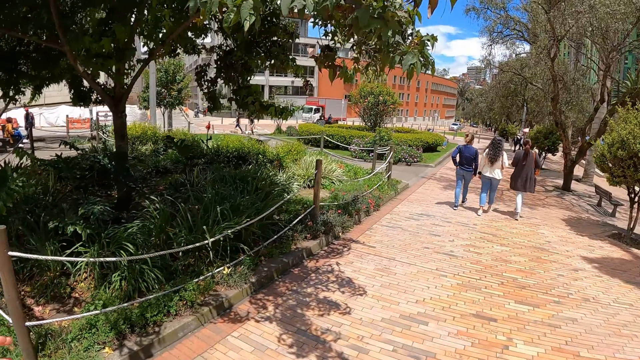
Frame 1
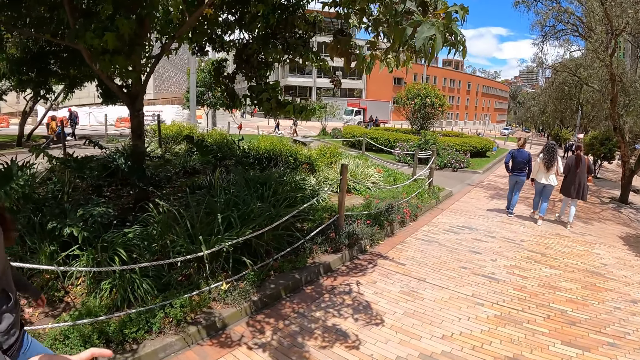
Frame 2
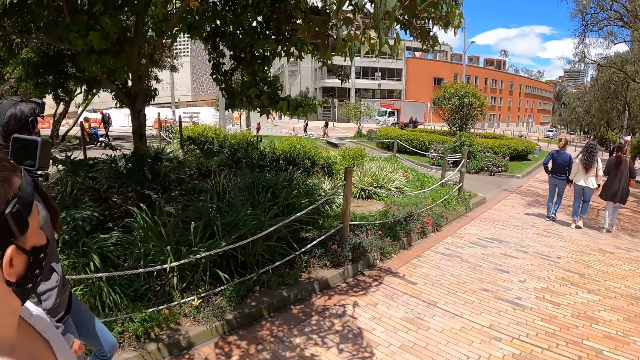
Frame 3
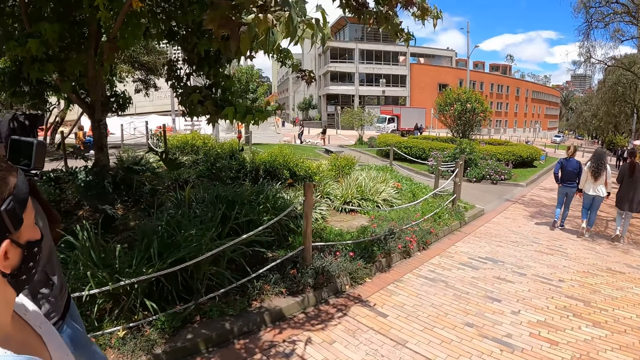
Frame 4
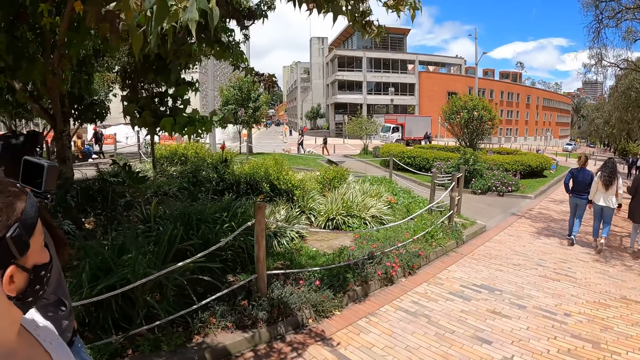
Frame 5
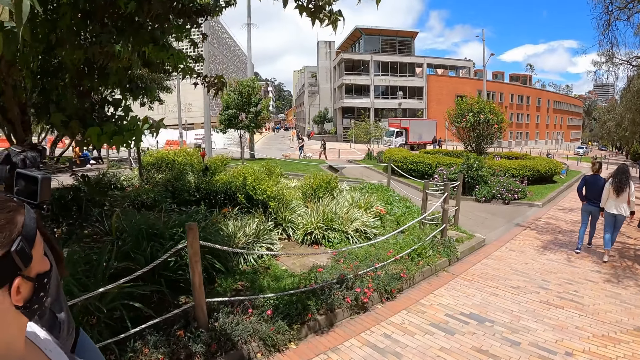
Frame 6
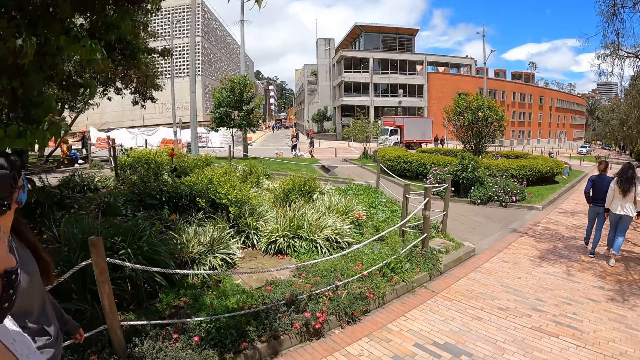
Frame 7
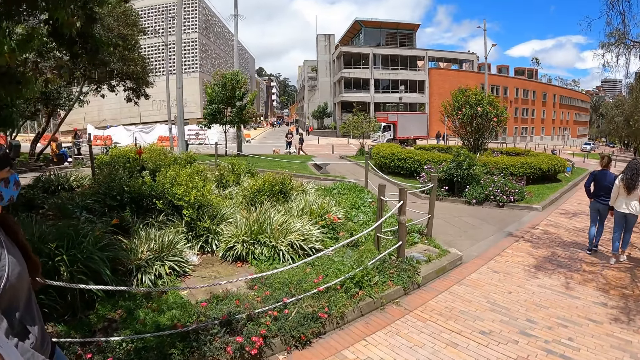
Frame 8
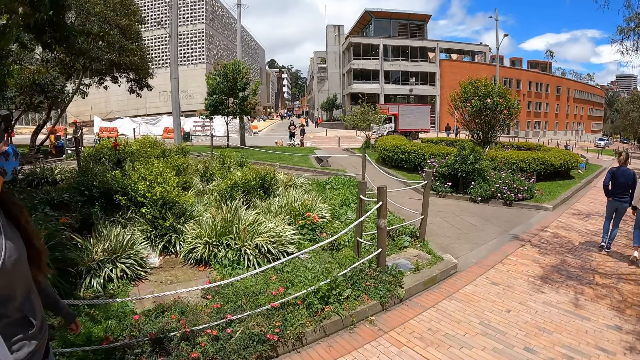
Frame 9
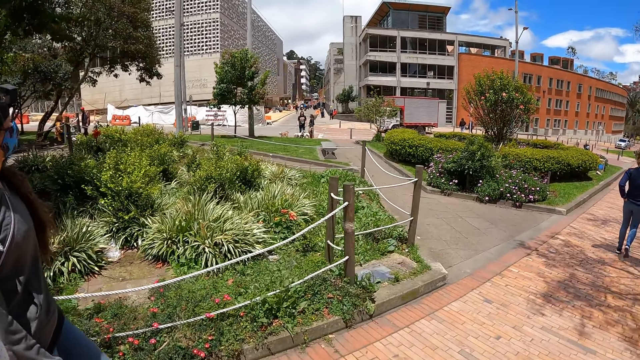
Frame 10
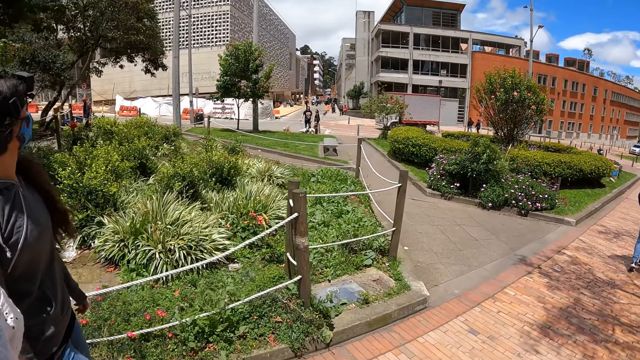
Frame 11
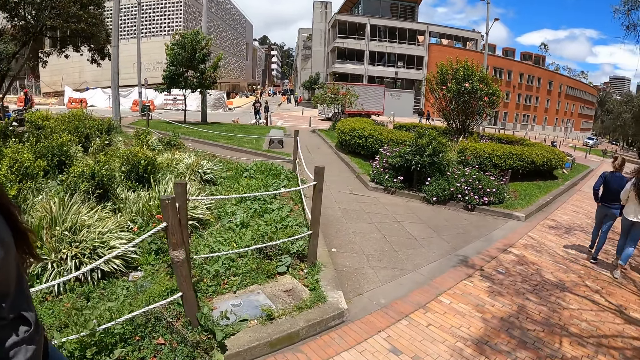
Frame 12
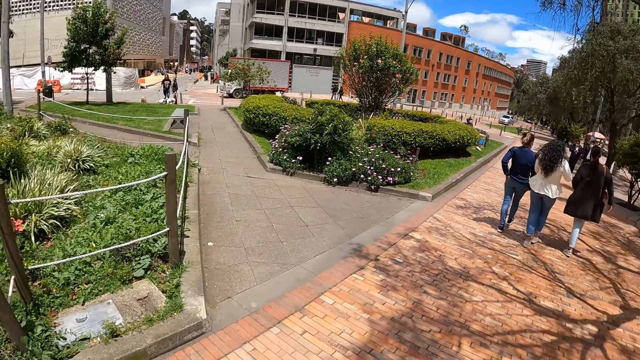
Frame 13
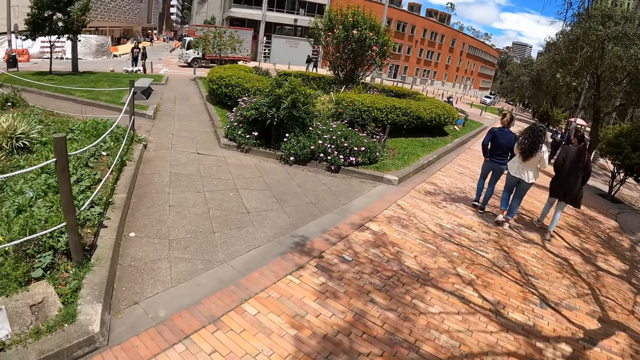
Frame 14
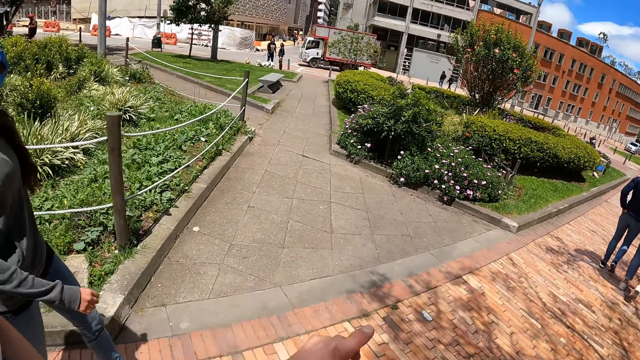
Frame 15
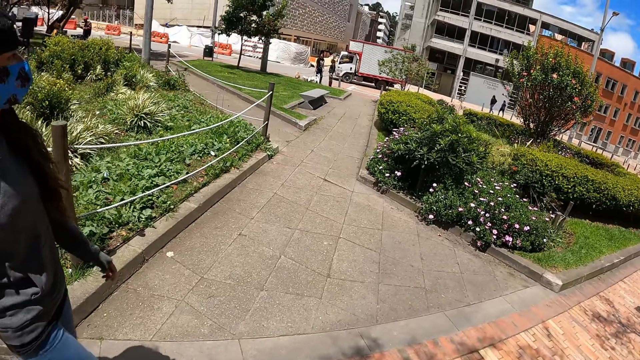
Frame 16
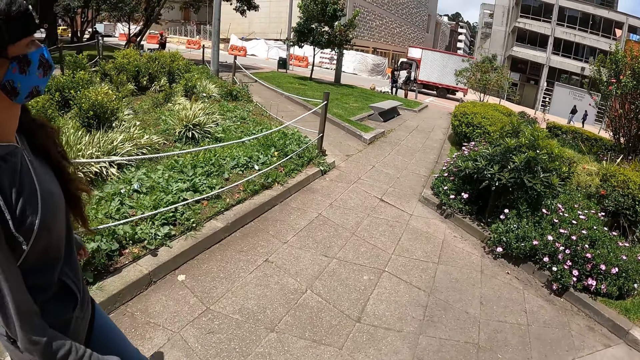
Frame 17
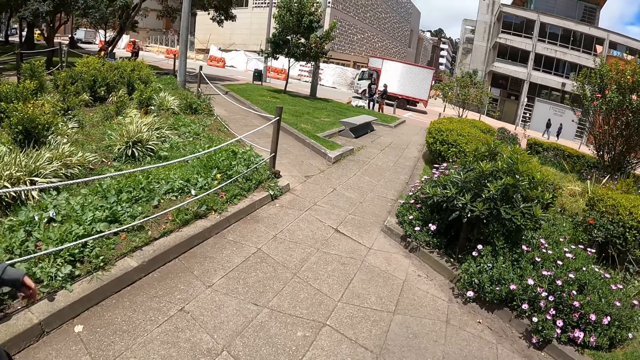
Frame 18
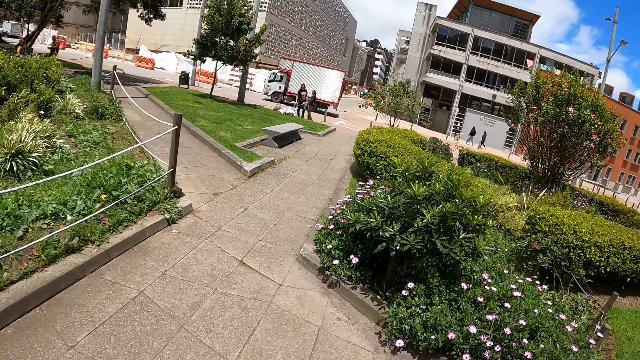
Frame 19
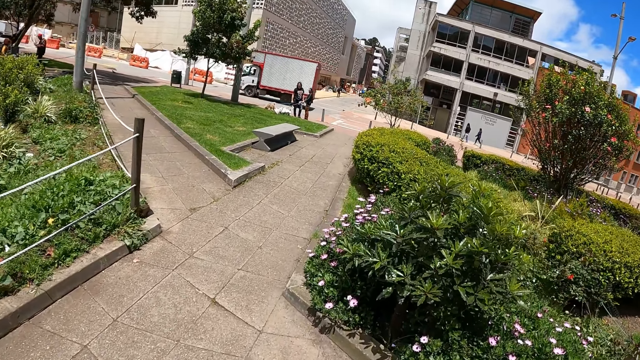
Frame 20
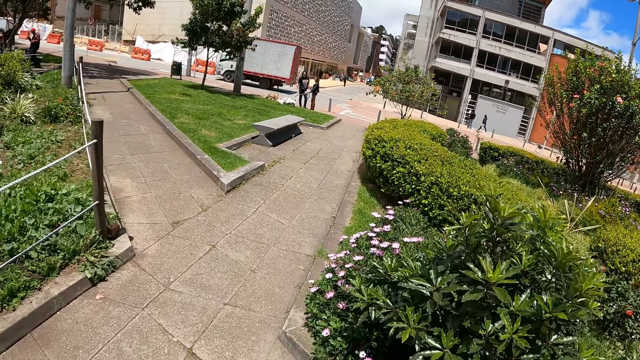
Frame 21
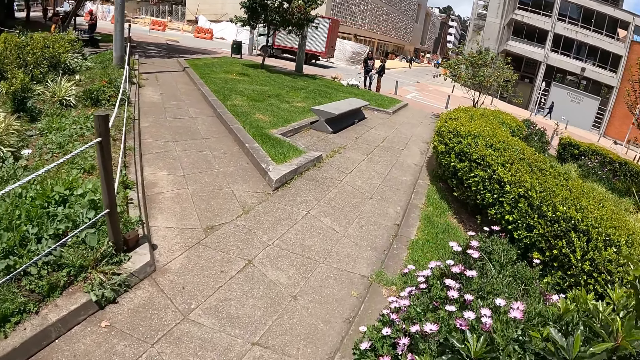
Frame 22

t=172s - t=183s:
The camera wearer moves his hand.

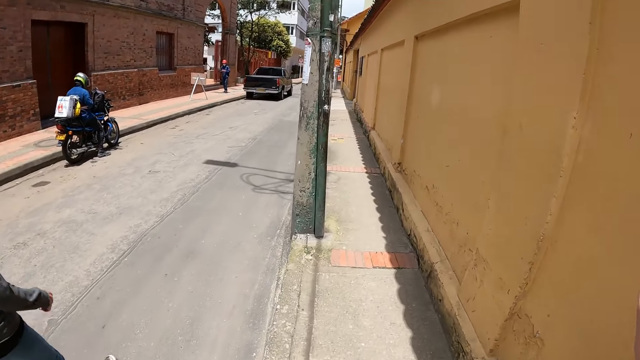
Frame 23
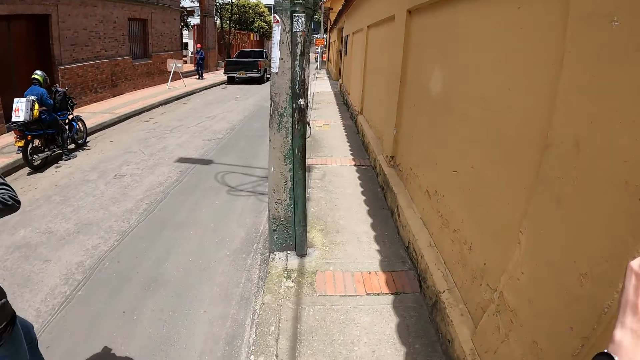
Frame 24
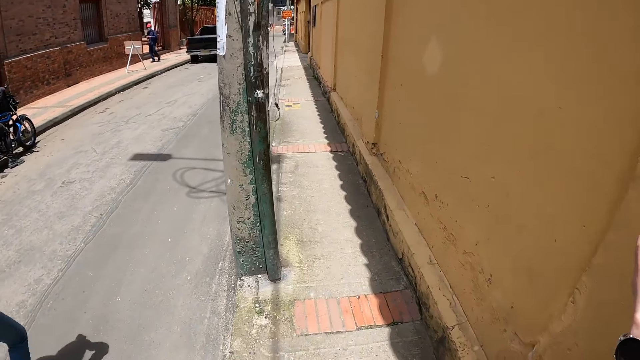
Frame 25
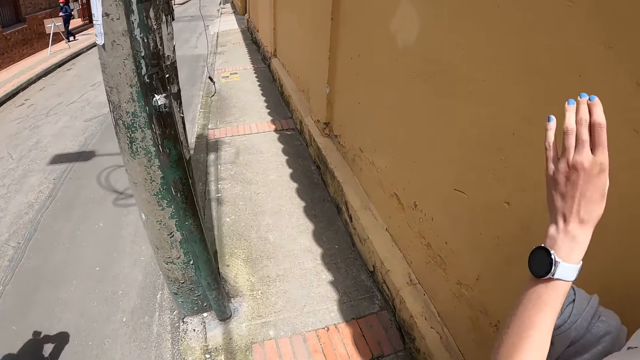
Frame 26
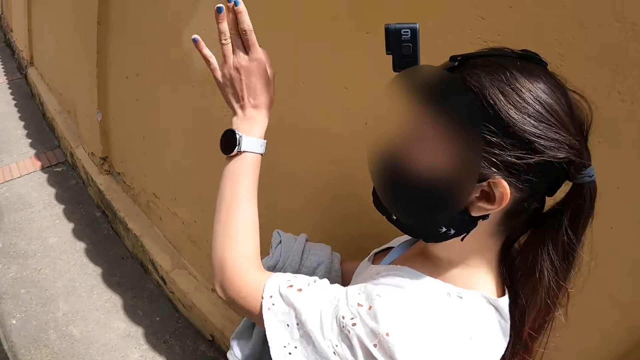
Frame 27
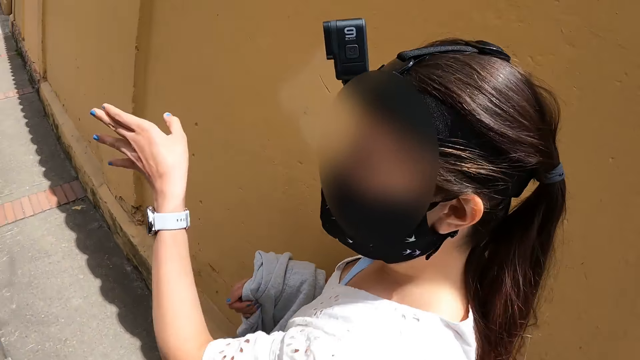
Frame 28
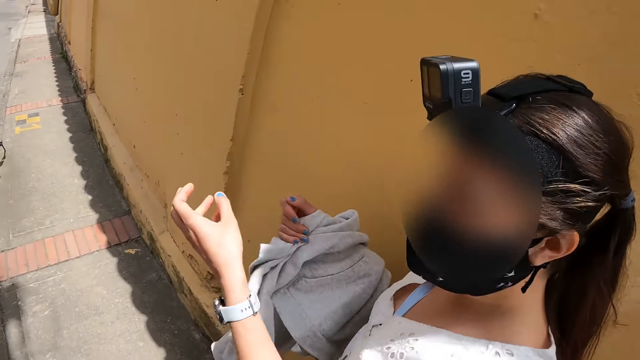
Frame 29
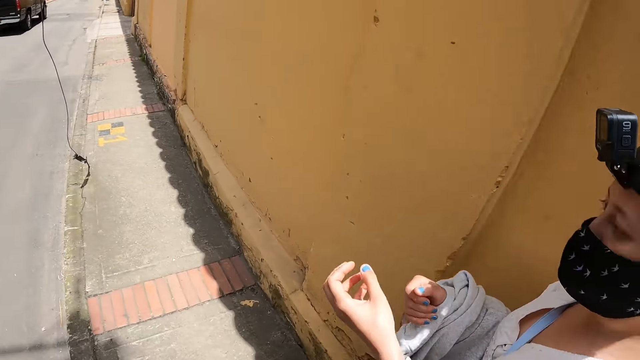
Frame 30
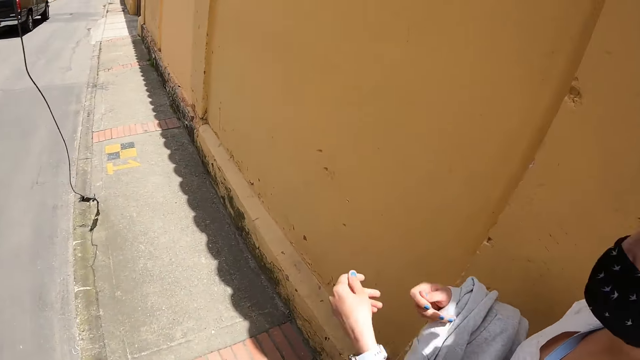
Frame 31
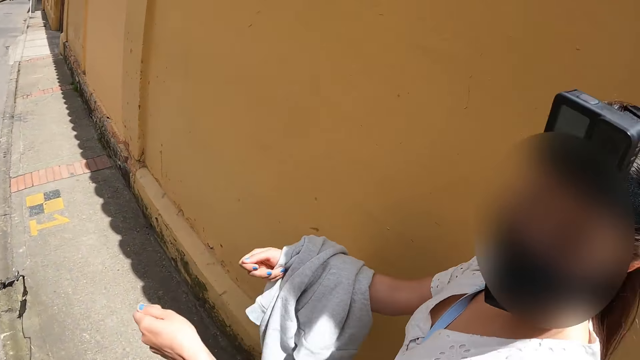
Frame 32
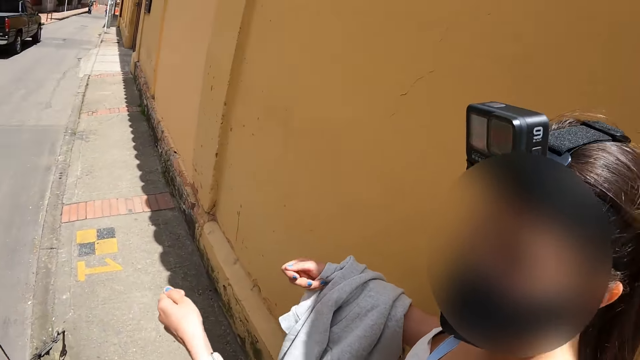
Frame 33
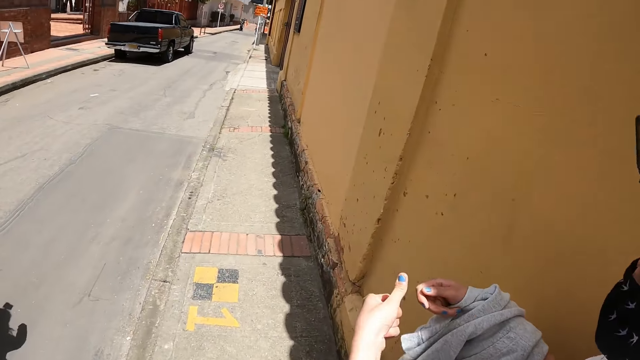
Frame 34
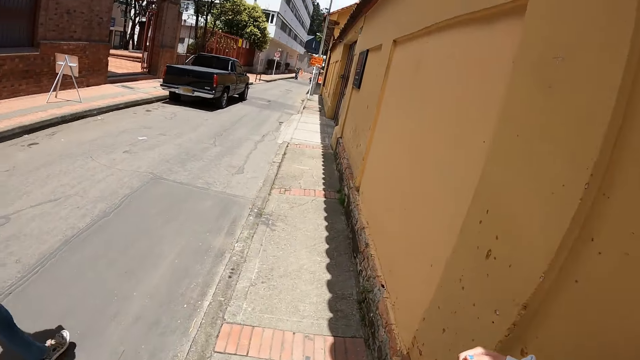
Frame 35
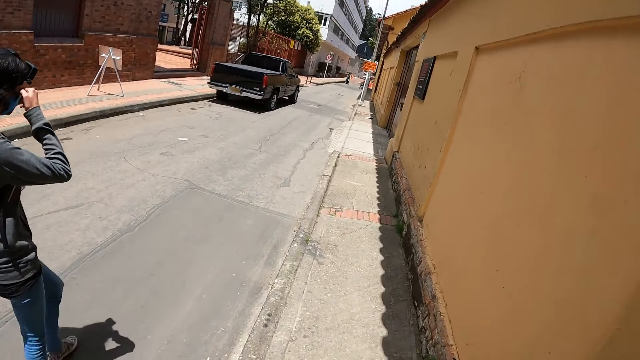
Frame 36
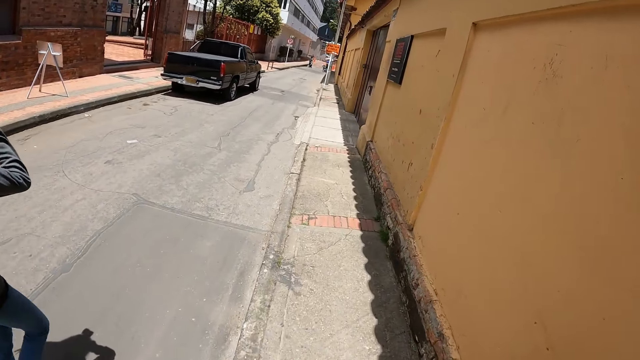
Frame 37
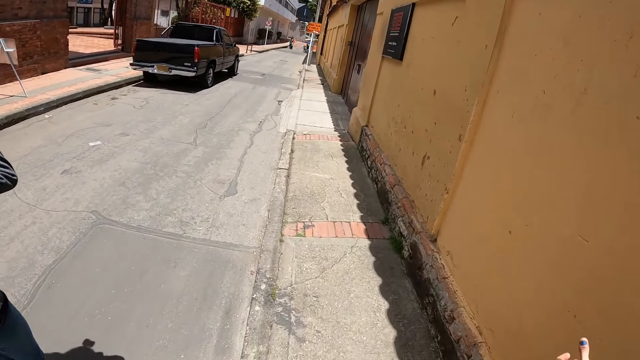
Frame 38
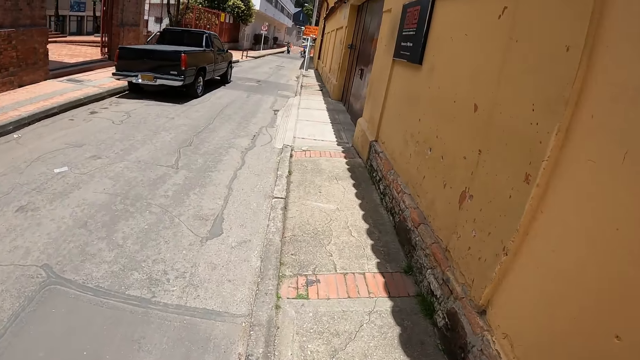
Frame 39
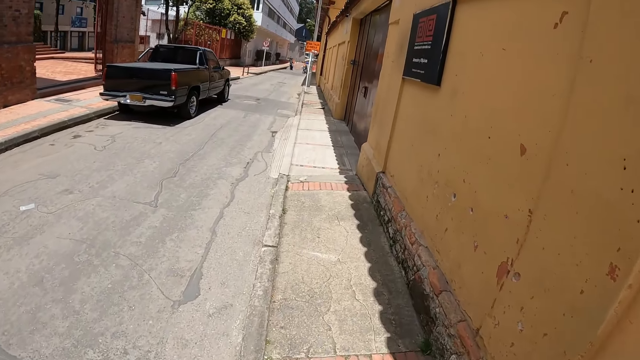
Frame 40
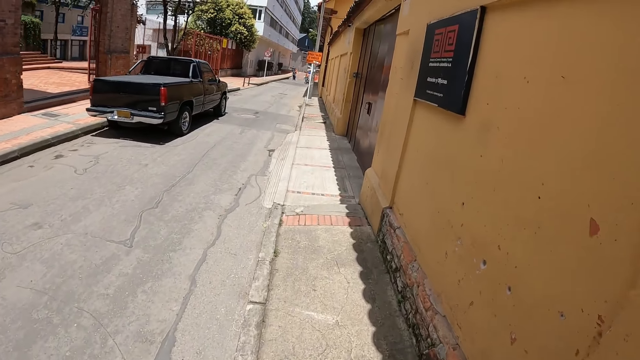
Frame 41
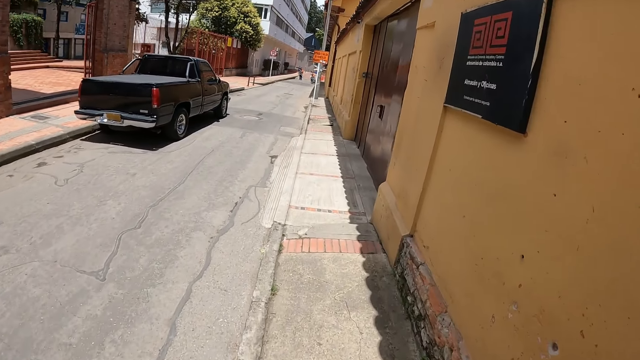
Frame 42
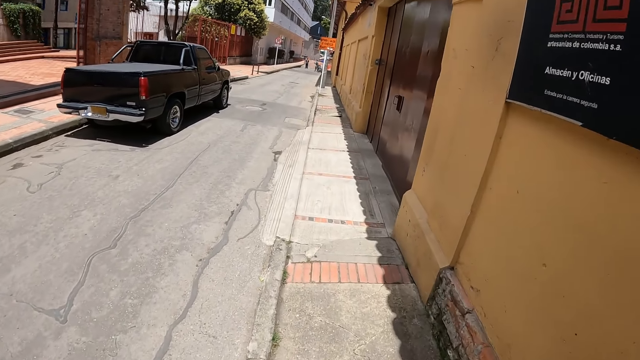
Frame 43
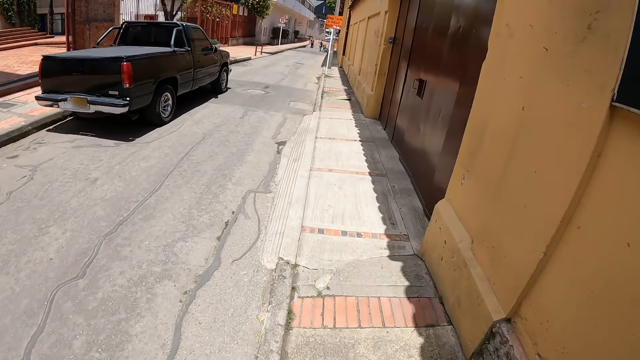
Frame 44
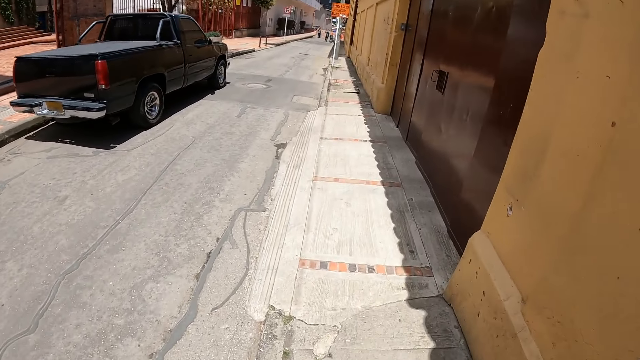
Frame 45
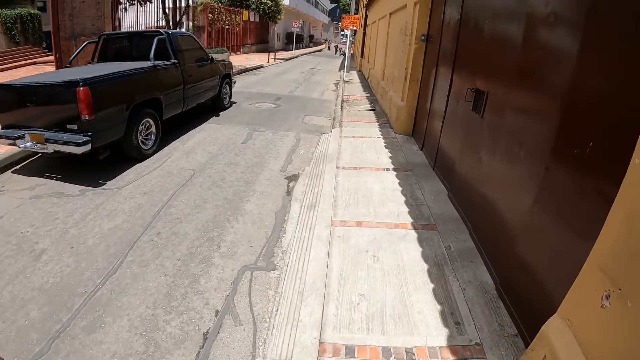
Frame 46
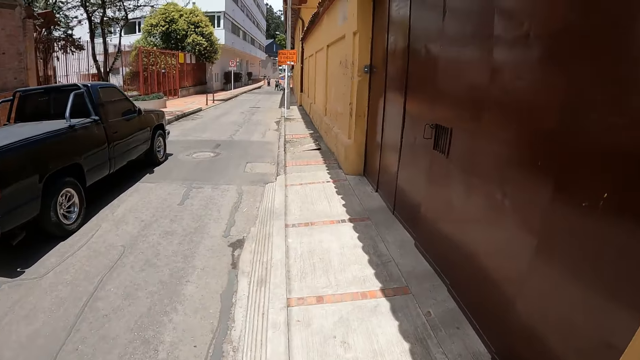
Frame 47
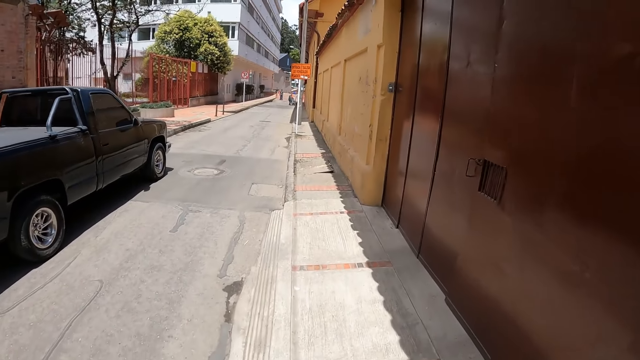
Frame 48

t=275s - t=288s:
A woman moves her hands.
